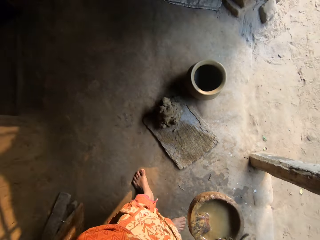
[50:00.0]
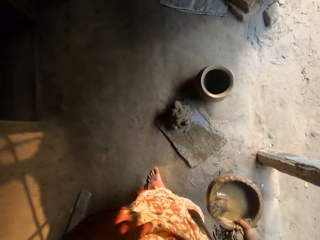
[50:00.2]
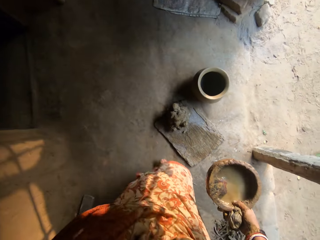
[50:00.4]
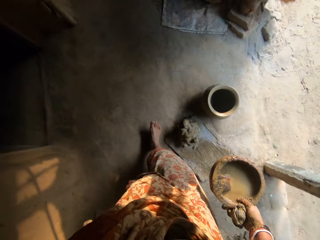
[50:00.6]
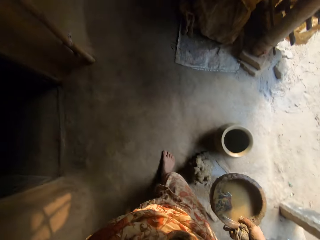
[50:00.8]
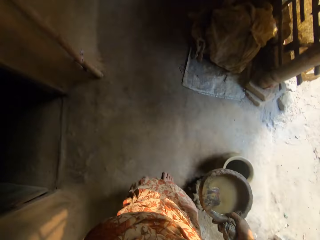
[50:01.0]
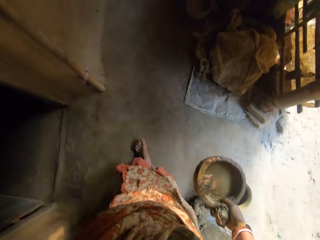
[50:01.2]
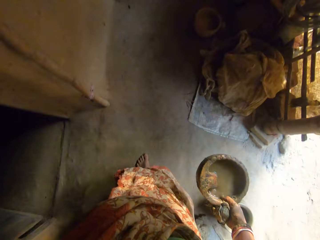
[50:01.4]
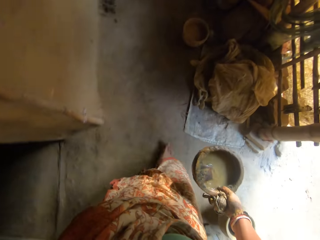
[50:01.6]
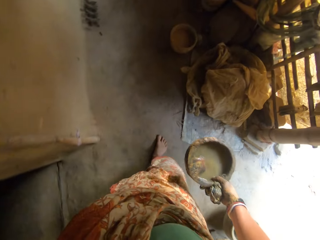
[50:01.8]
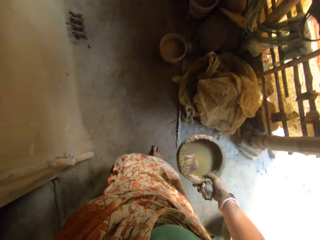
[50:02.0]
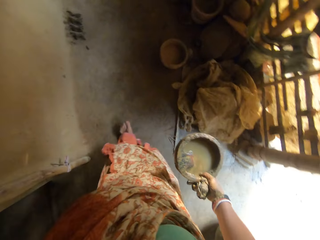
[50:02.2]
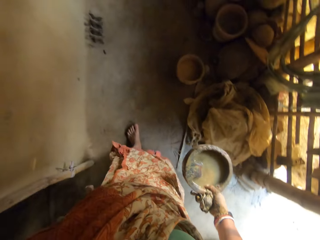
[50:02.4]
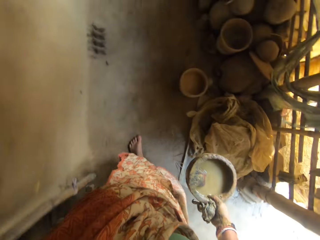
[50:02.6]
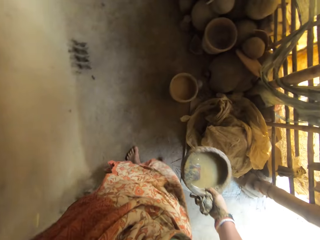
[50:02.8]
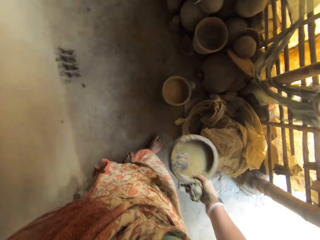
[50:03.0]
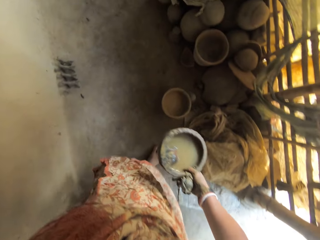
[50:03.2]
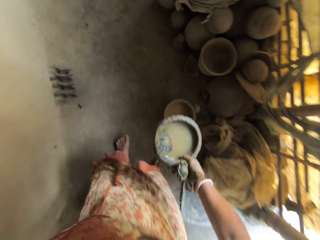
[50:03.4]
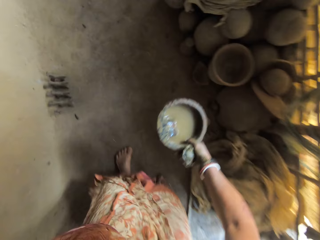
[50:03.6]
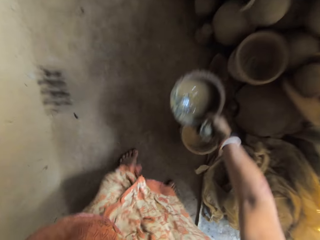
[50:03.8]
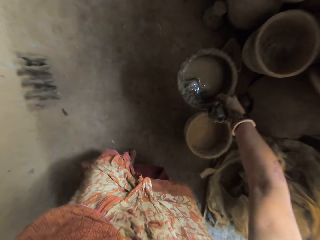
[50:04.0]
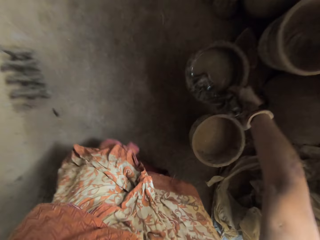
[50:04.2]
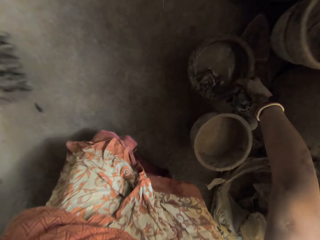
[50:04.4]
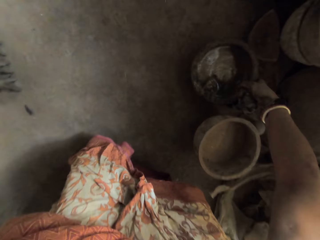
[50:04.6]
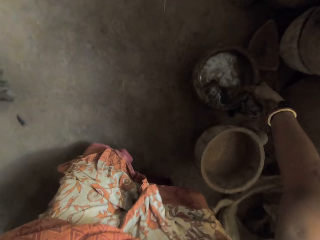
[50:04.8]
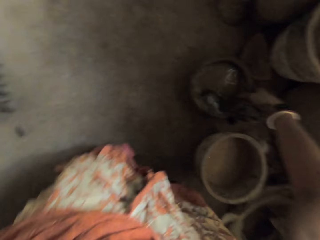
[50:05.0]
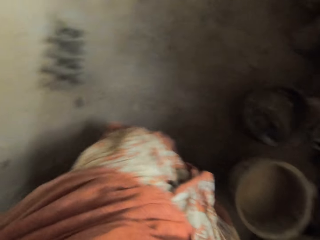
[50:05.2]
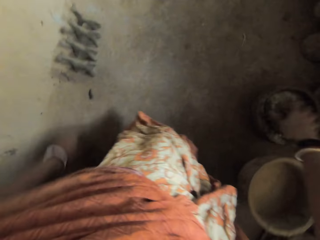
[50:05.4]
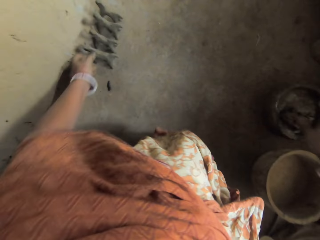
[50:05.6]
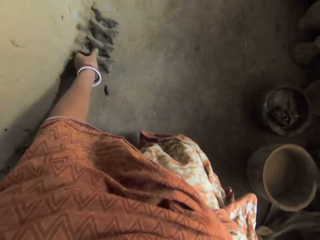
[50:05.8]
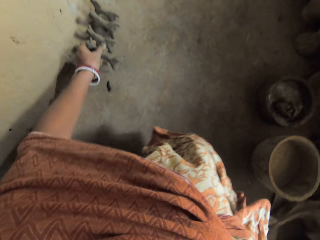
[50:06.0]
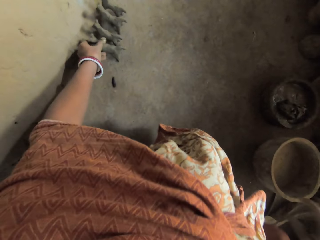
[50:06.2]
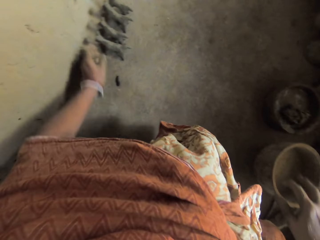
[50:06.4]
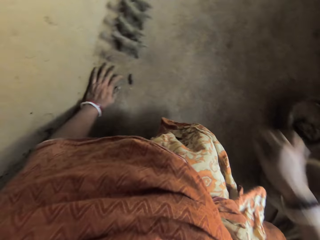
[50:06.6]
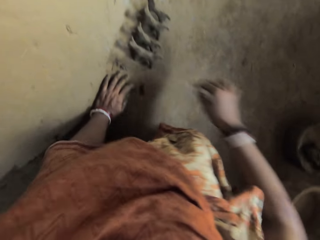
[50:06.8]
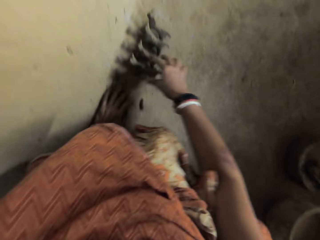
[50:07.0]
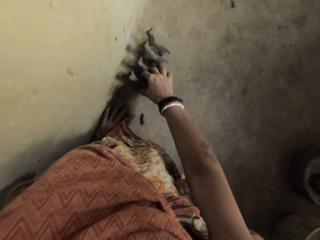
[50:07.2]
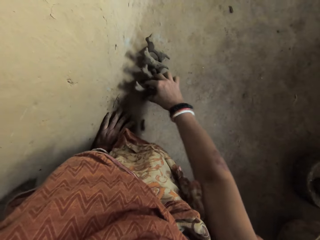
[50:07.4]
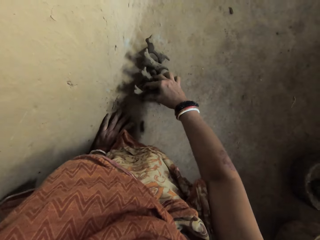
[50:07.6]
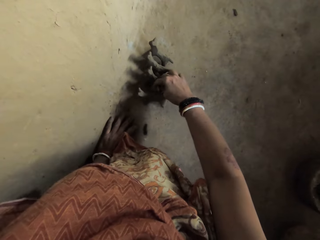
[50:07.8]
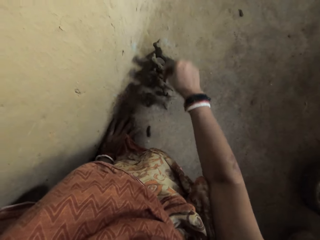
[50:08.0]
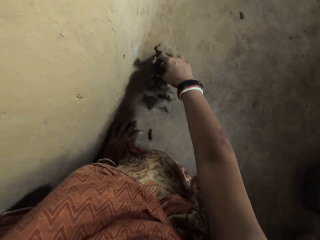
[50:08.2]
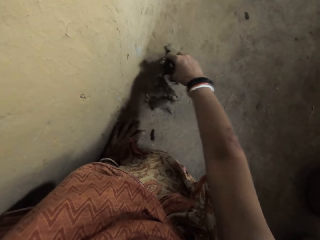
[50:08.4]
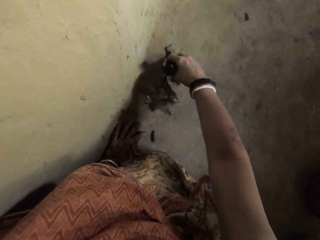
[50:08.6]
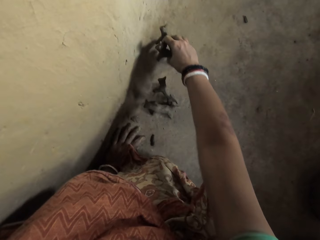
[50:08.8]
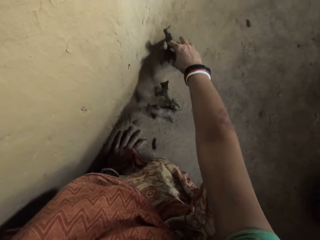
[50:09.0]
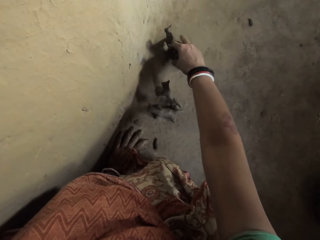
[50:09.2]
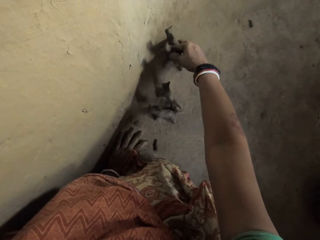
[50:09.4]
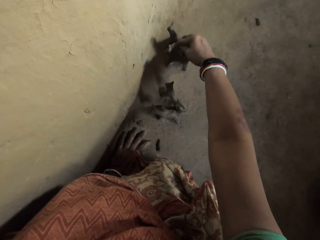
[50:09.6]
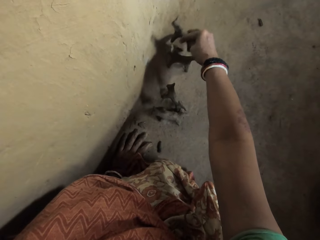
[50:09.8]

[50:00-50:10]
The camera wearer walks with the bowl to her left in a corridor. She drops the bowl on the floor. She adjusts the sets of molded clay.

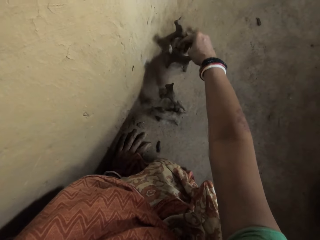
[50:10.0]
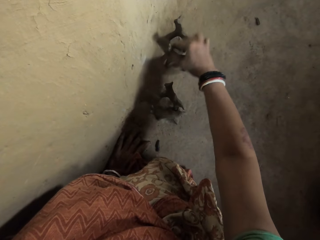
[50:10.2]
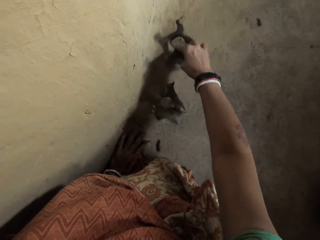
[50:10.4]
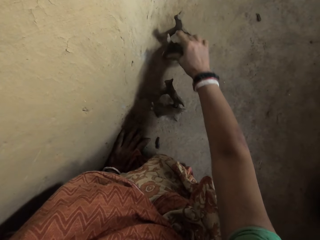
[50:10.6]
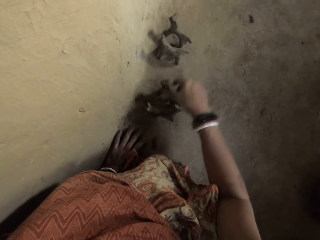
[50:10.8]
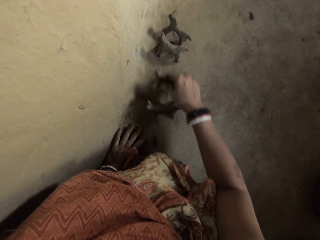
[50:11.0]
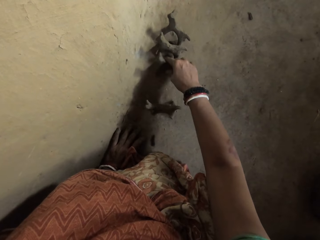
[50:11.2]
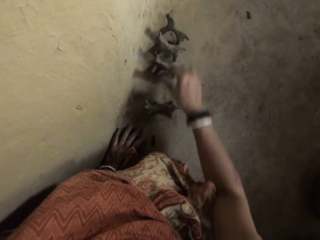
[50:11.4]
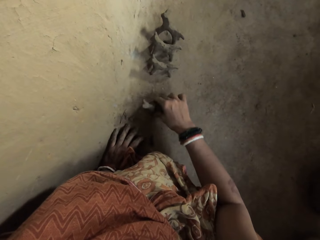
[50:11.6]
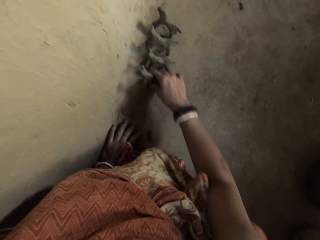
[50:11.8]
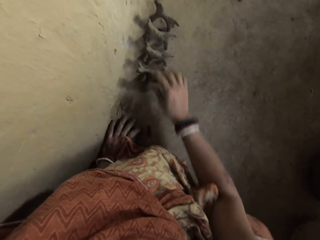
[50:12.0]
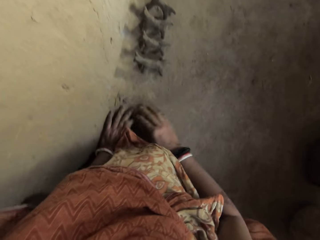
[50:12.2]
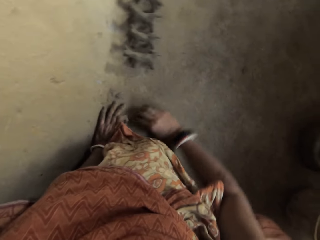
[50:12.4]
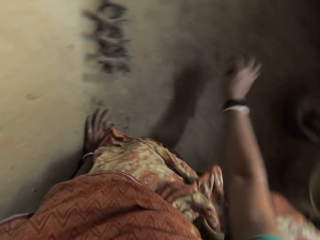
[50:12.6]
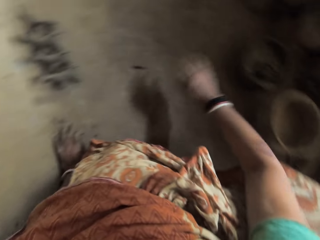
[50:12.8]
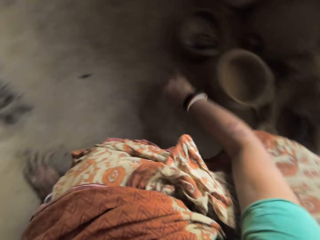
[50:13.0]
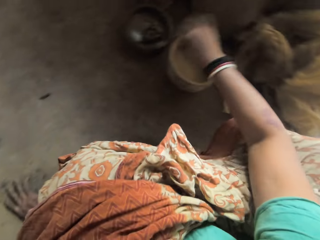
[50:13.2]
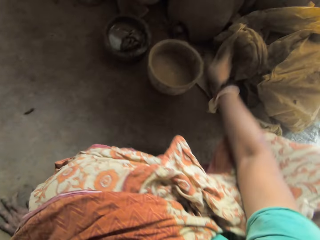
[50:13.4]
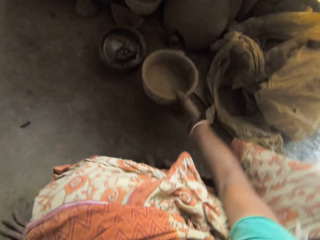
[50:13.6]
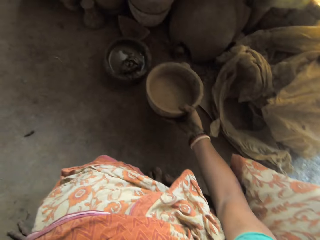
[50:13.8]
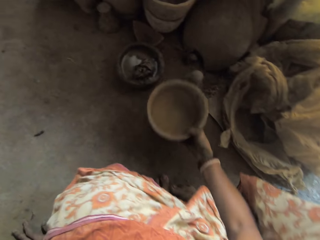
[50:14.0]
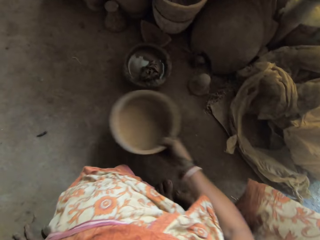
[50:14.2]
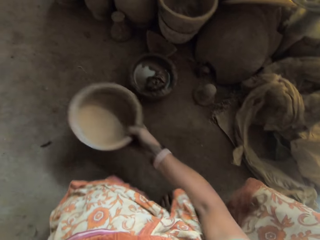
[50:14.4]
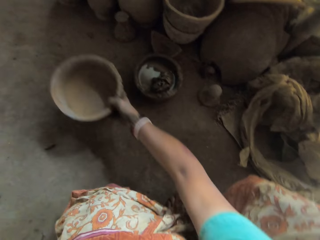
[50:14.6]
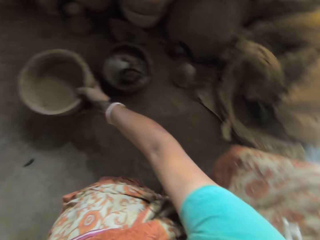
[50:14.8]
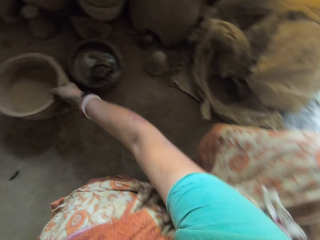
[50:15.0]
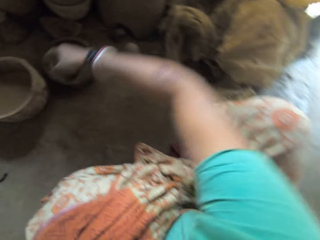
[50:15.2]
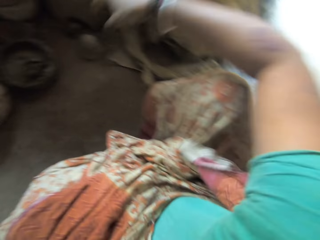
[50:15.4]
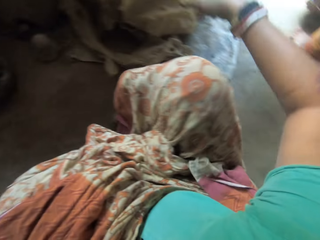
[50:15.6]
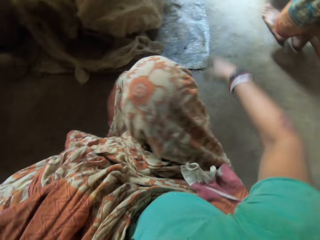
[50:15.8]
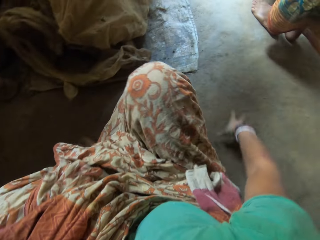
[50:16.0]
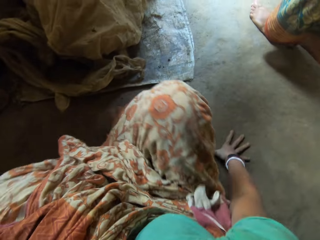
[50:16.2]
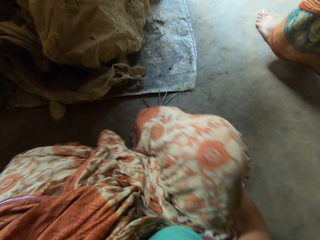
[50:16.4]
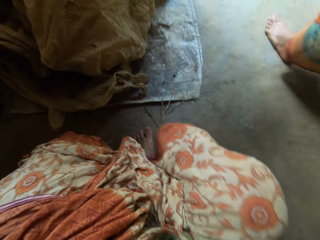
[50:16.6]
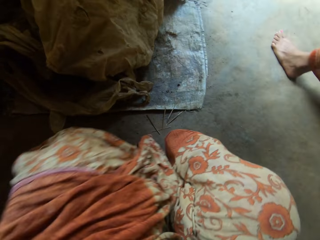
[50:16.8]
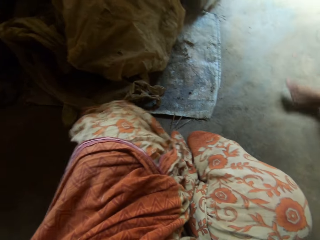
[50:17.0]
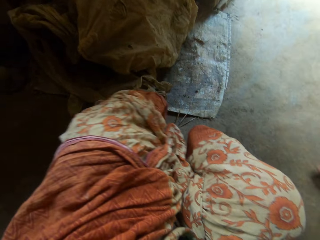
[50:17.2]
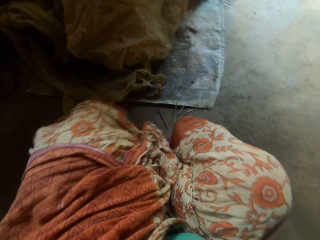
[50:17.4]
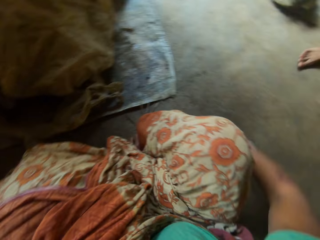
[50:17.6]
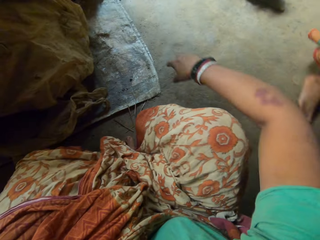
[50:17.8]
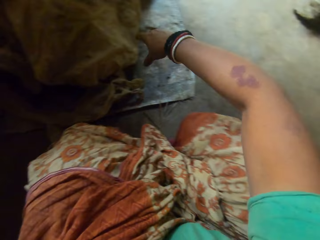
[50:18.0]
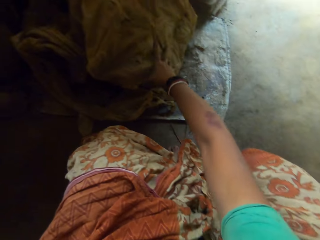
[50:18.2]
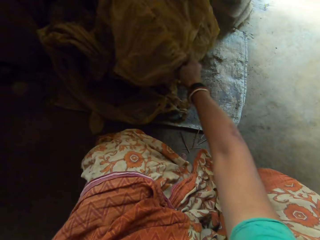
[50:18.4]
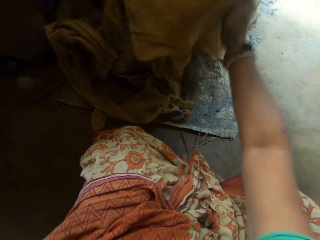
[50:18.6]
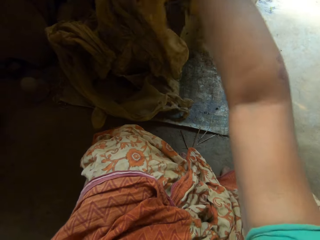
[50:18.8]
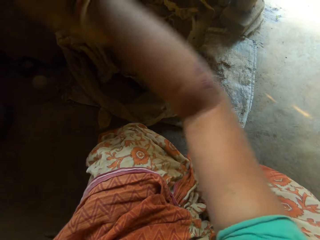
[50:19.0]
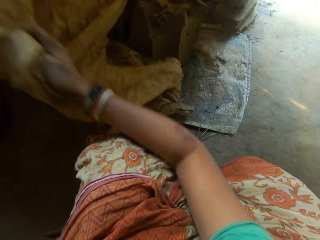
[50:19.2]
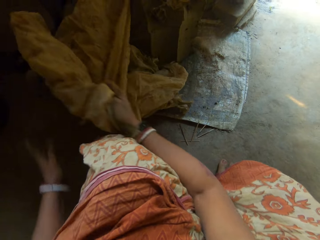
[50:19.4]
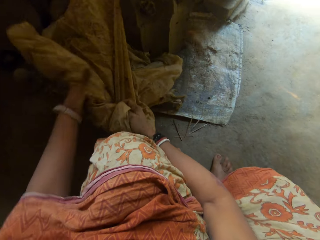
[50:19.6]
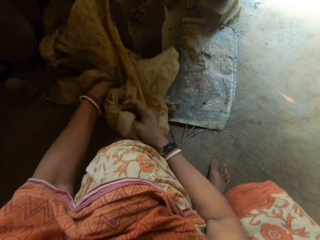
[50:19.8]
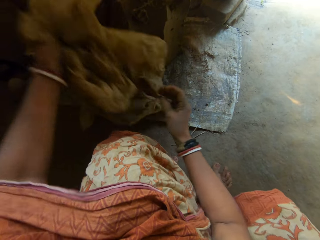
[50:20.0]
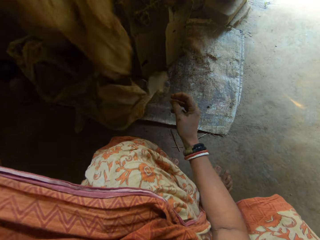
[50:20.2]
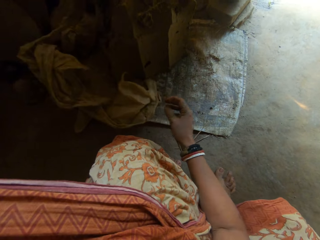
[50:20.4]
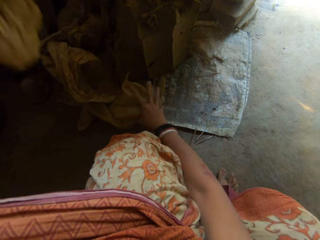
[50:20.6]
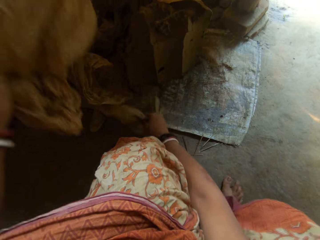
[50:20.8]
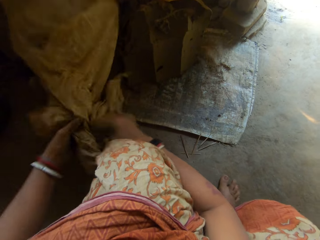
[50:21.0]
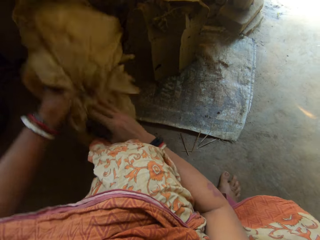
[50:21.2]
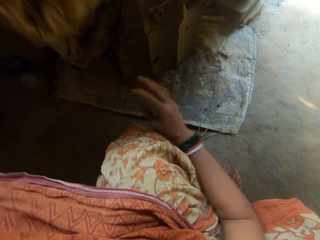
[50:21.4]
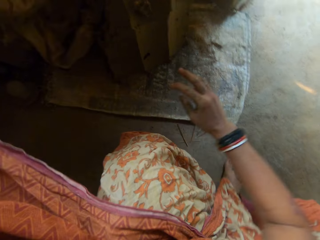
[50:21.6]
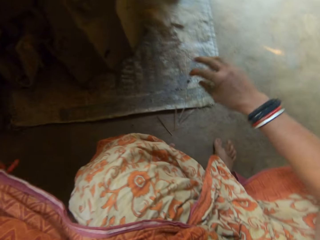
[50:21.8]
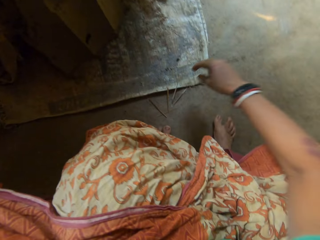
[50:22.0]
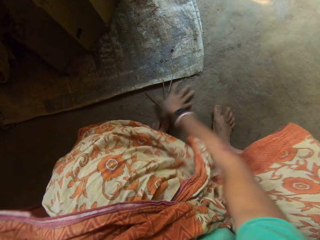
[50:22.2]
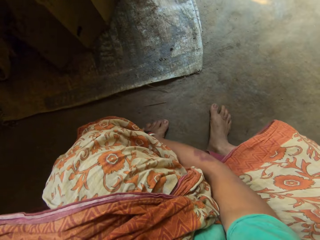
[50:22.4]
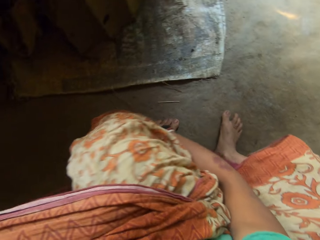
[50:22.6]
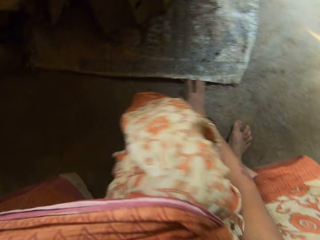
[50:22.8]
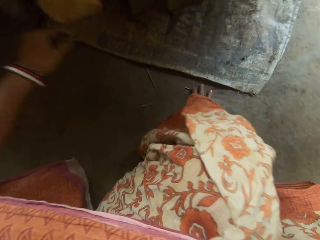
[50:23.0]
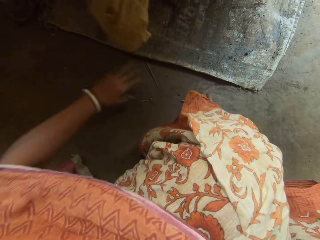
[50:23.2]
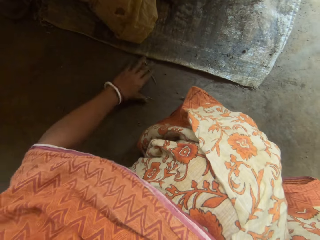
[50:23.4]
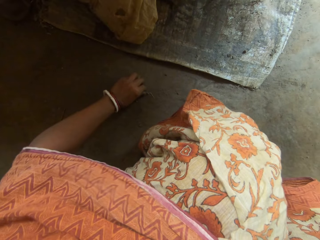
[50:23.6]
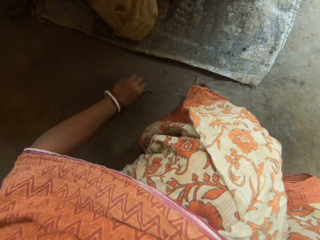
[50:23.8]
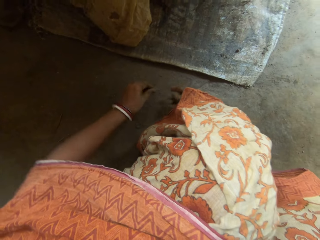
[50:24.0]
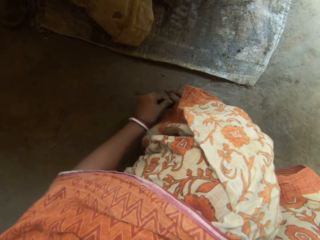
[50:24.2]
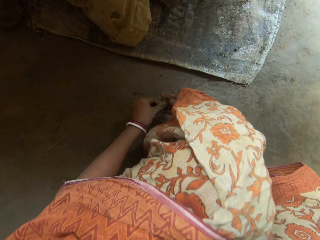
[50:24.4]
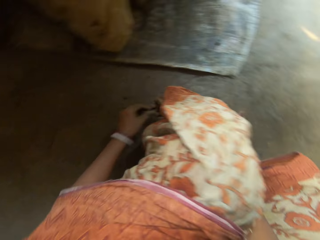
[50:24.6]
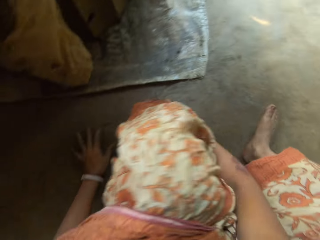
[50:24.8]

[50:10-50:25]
The camera wearer brushes the dust on the floor with her palm. She moves the bowl on the floor. She puts her right palm on the floor. She adjusts the nylon. She removes a sack on clay. She sweeps the pieces of sticks on the floor with her palm. She picks up the pieces of sticks on the floor.
